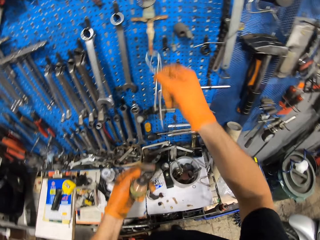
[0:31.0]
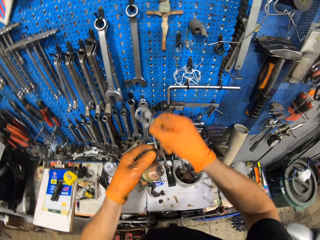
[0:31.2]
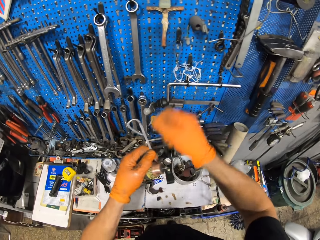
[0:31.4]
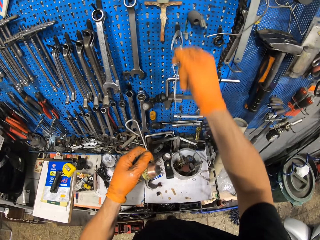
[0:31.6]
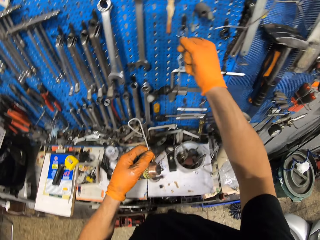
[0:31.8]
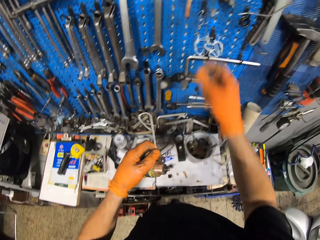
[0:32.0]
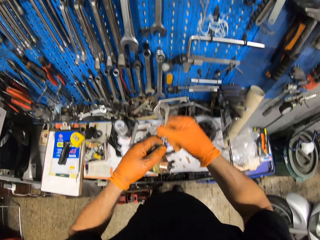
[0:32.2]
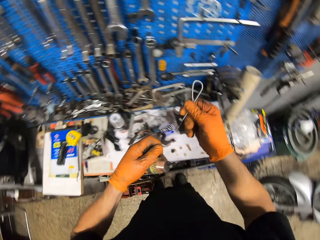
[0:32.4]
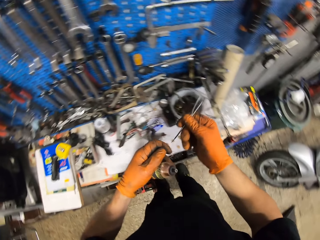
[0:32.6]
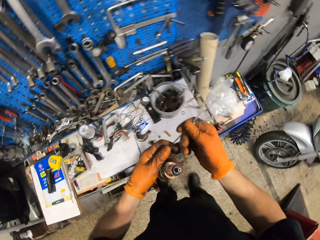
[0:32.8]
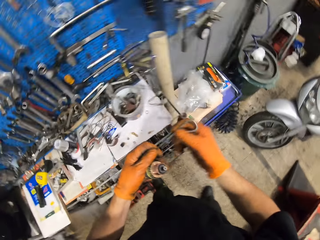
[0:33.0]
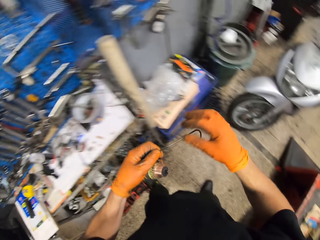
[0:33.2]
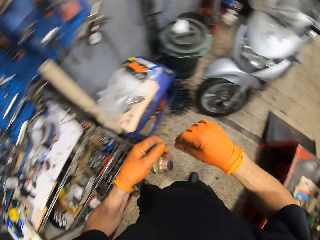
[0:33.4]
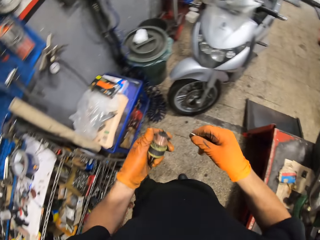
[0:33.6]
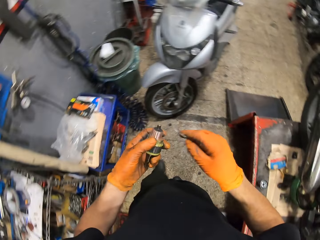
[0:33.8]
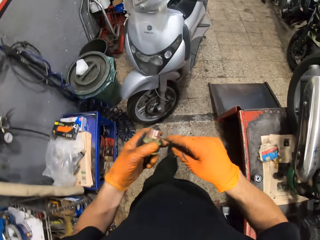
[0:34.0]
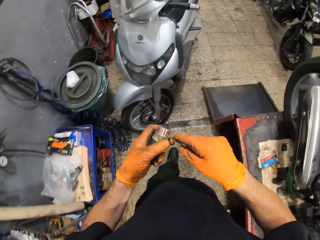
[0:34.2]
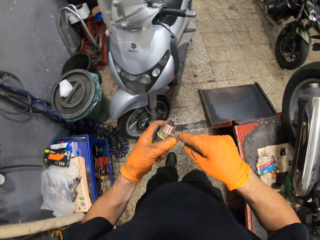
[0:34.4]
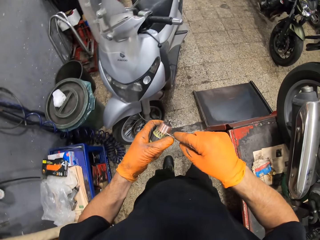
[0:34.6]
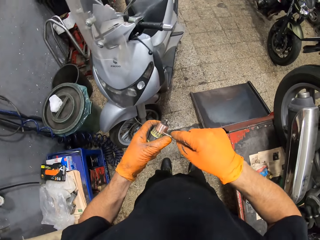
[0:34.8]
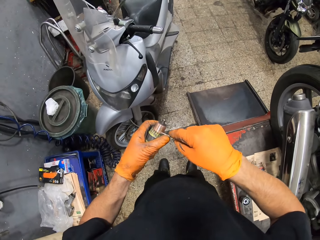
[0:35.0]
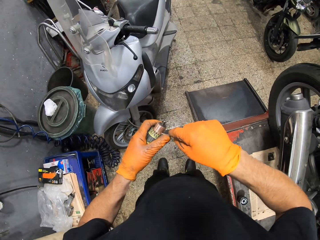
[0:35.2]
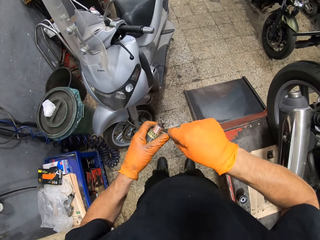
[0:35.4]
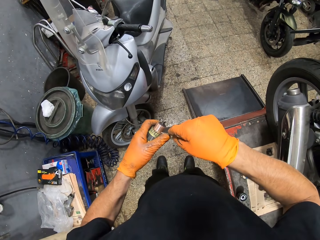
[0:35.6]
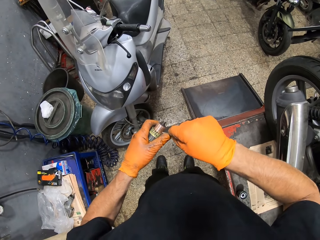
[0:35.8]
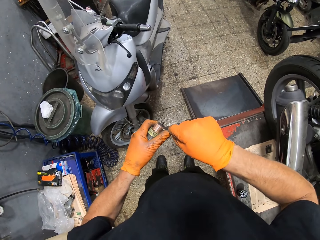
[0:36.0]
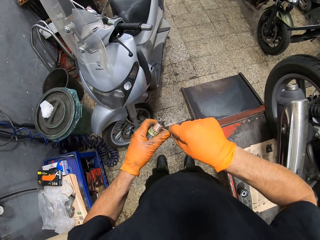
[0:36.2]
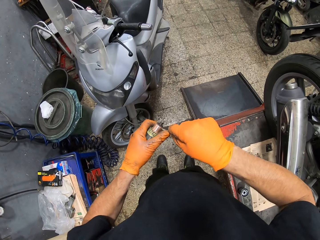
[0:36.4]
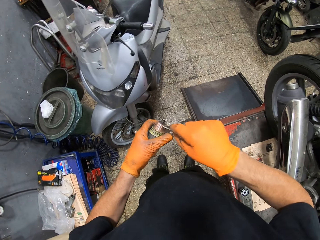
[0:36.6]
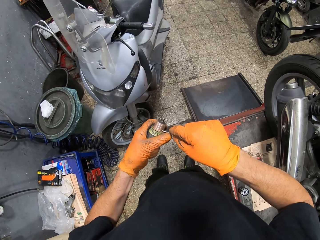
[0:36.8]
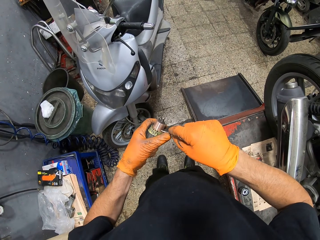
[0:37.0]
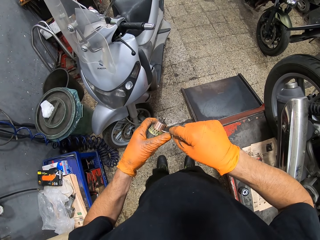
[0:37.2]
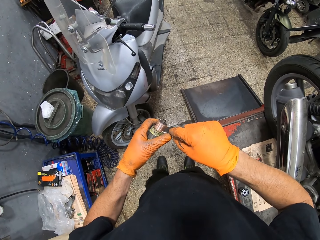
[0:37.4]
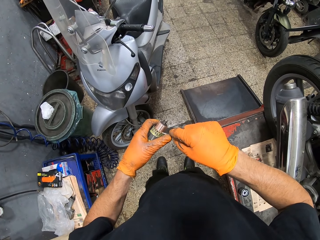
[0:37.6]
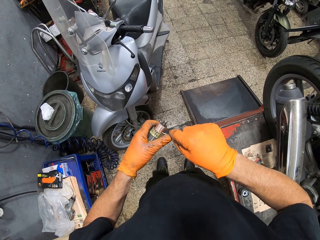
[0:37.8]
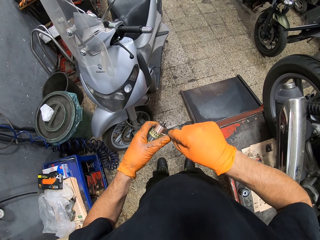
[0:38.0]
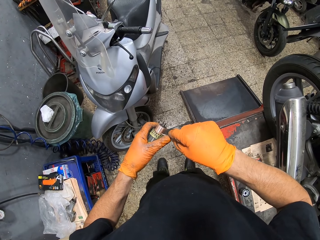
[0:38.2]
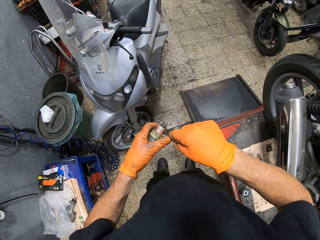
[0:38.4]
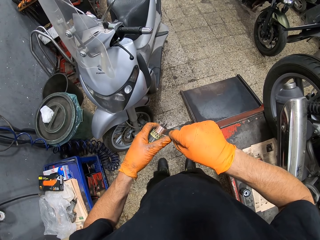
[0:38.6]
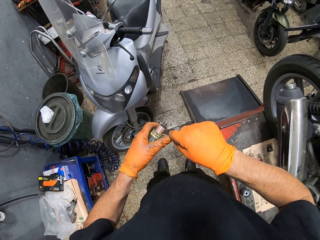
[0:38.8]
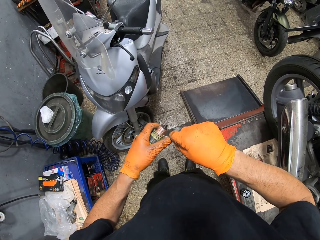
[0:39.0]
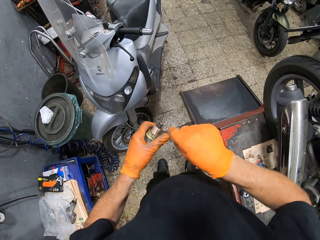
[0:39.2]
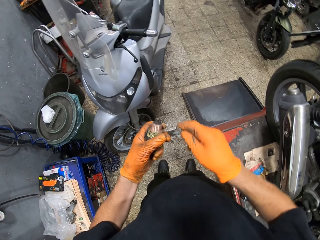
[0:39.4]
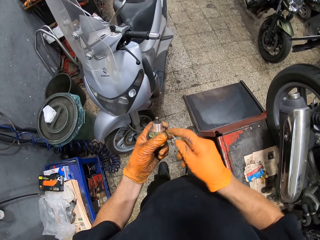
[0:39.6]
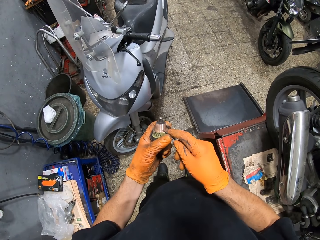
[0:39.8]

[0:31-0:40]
The camera wearer switches one of the metals to his left hand. He returns one wire. He hangs the other metal on the rack. He turns the wire. He removes dirt from something with the wire. He scratches the rotor with the metal.

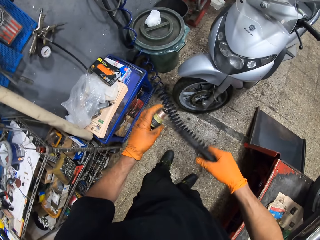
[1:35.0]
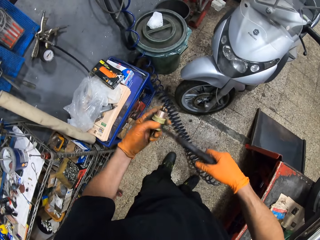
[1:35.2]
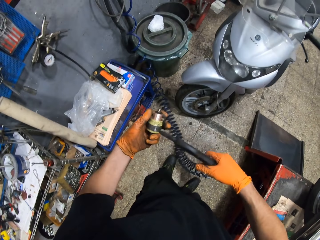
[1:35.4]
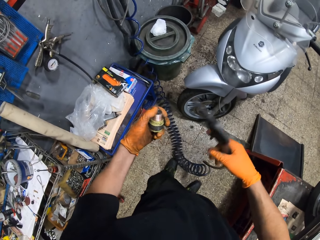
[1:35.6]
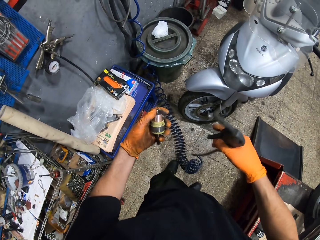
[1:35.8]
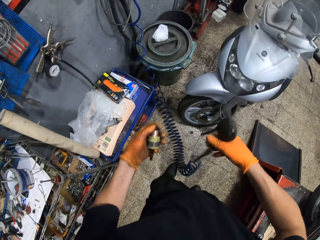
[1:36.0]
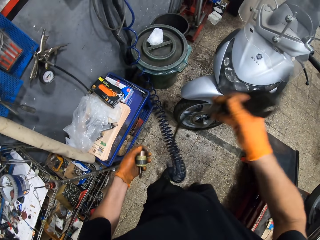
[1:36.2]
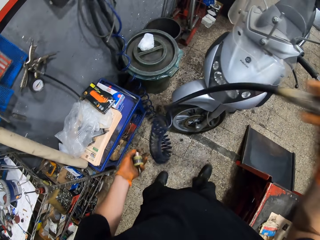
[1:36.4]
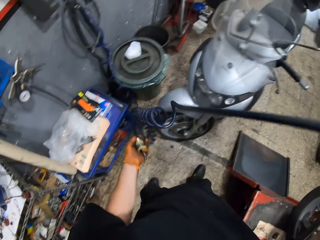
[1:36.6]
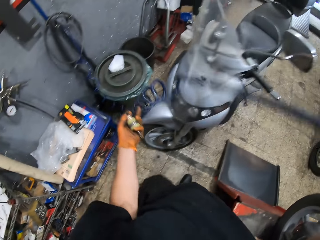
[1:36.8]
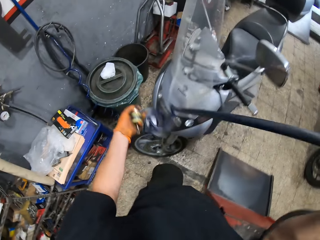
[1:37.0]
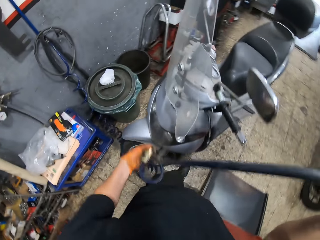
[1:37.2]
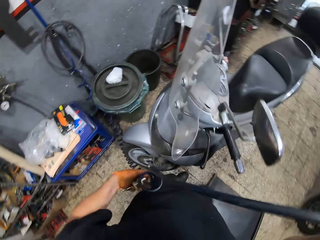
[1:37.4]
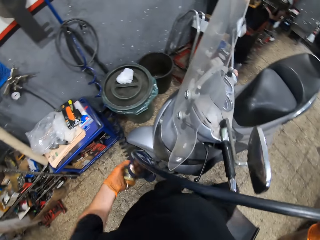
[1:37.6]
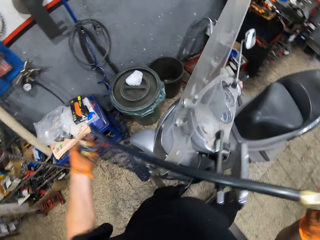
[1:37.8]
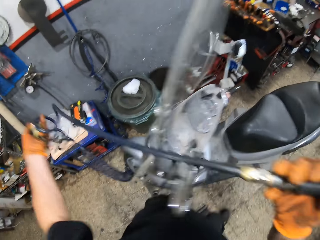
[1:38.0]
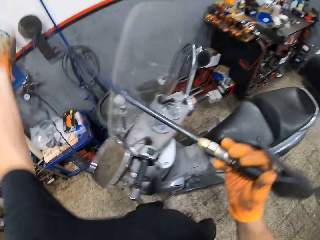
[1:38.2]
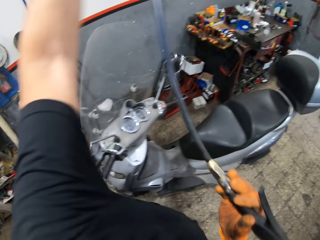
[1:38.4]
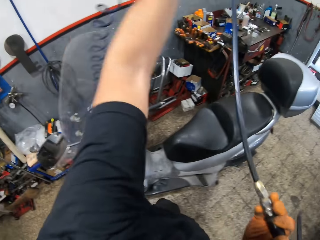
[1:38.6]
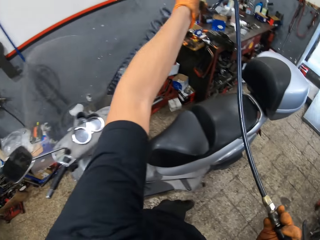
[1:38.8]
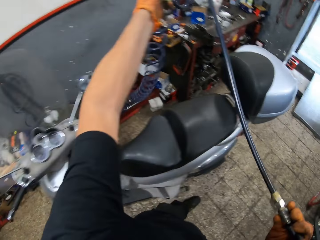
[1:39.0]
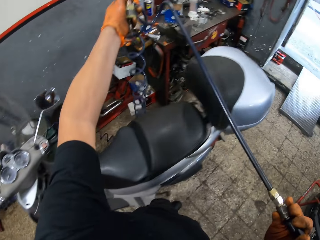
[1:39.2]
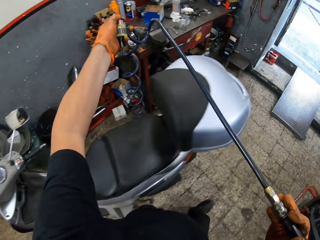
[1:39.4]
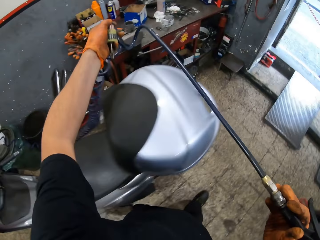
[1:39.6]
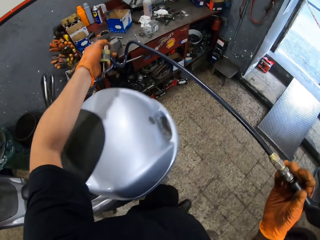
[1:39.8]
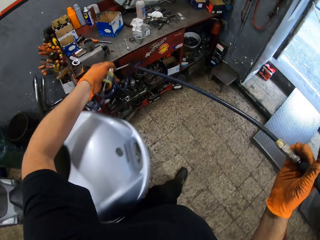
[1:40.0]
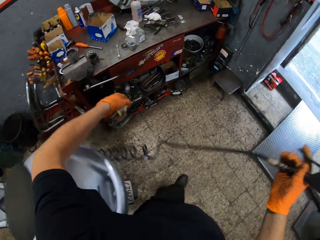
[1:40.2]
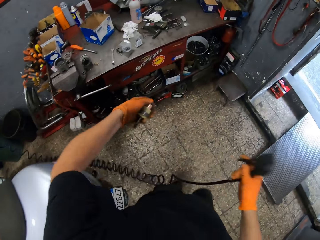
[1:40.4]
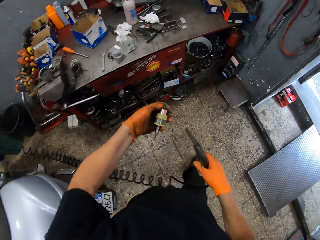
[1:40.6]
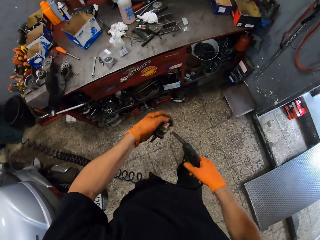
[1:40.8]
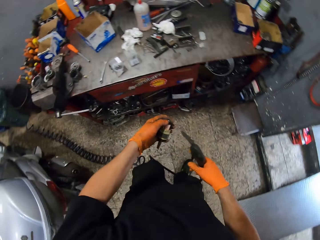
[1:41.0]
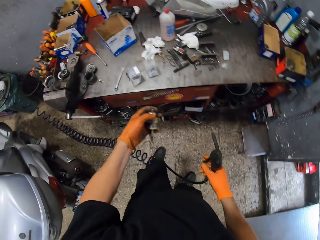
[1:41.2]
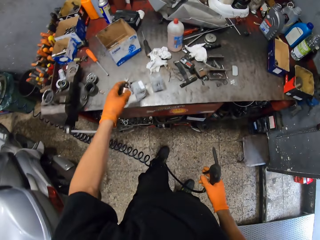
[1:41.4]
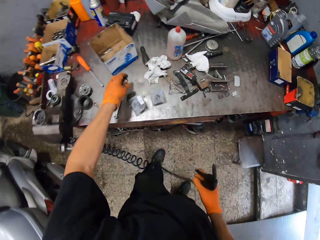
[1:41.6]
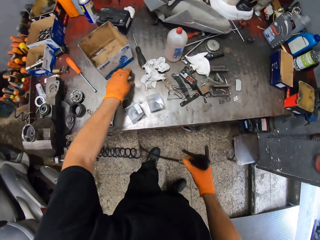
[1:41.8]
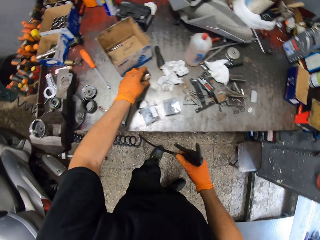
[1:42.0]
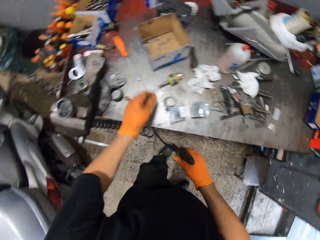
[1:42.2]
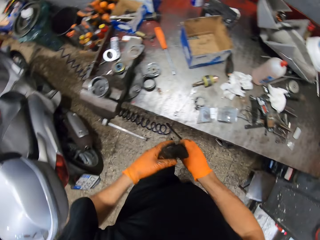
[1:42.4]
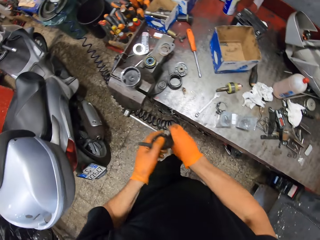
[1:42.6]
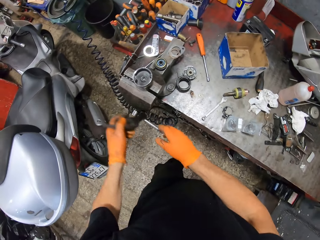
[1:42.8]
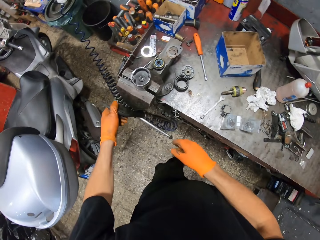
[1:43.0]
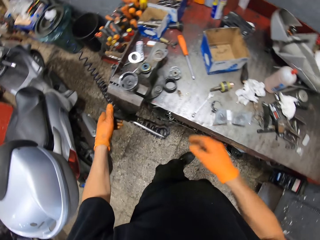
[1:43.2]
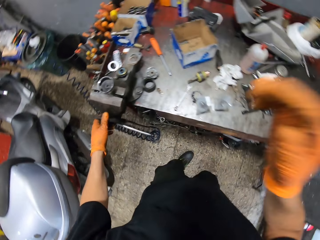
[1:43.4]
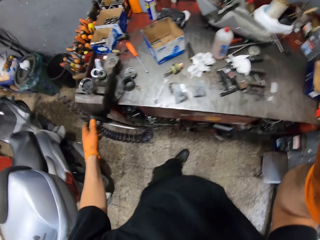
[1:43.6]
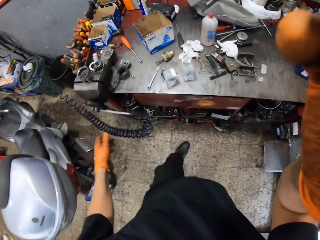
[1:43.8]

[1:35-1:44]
The camera wearer blows something with the air compressor. He sprays water from the nozzle to the rotor. He pulls the cable of the air compressor. He adjusts the pipe of the nozzle with his left hand. He blows something with the air compressor. He drops the rotor on the table. He transfers the air compressor or nozzle to his left hand. He hangs the nozzle on a bench vice.
